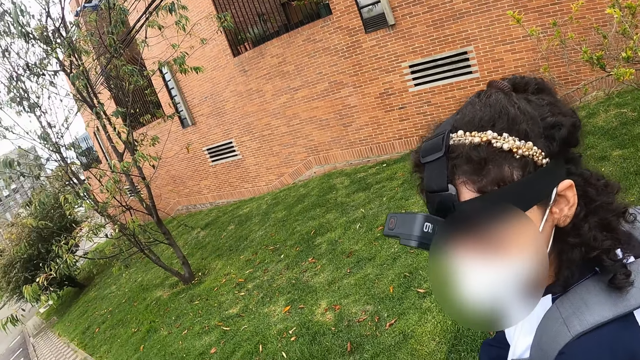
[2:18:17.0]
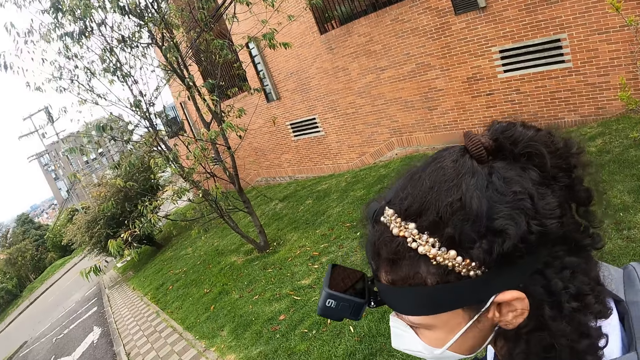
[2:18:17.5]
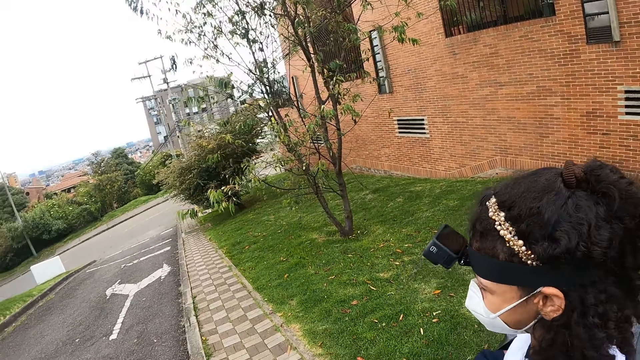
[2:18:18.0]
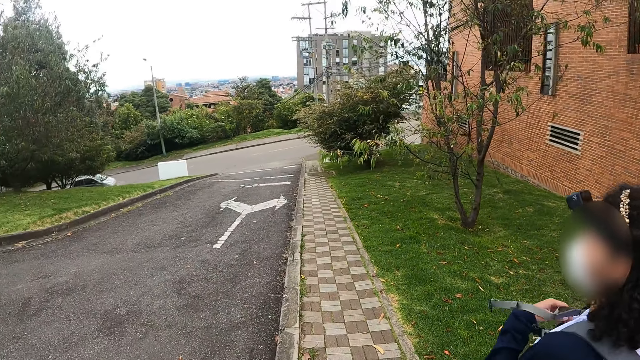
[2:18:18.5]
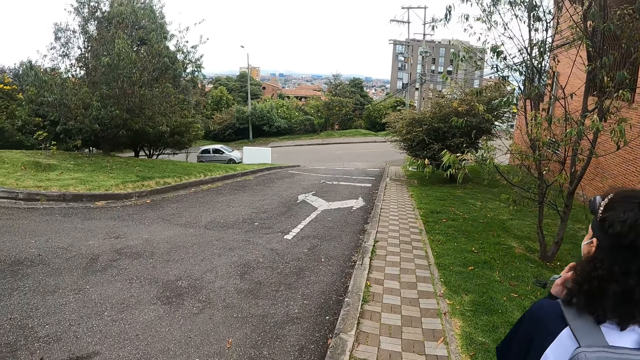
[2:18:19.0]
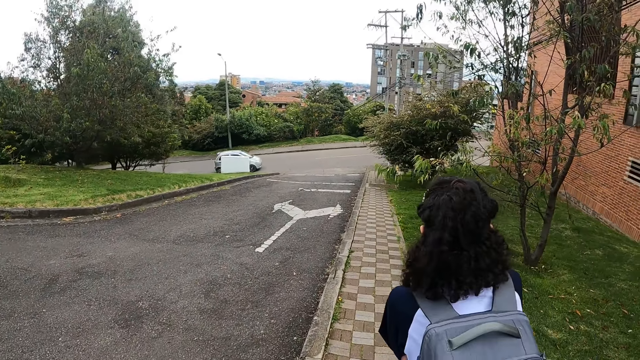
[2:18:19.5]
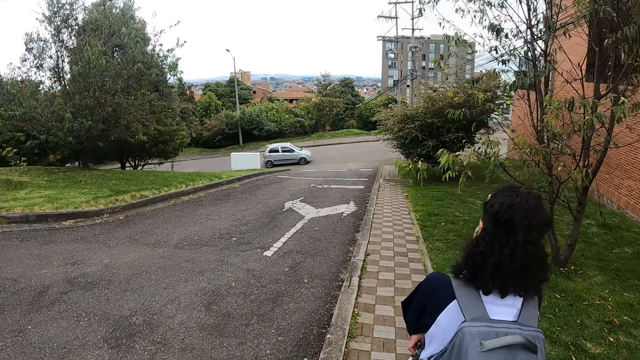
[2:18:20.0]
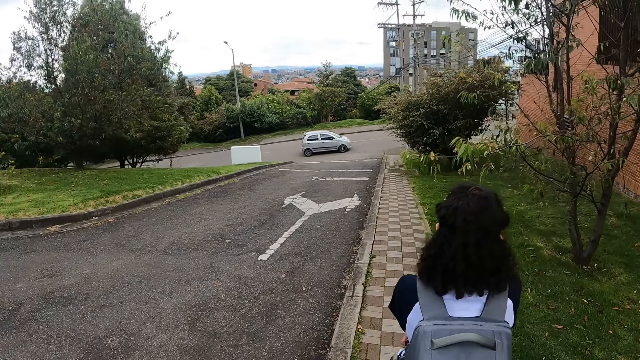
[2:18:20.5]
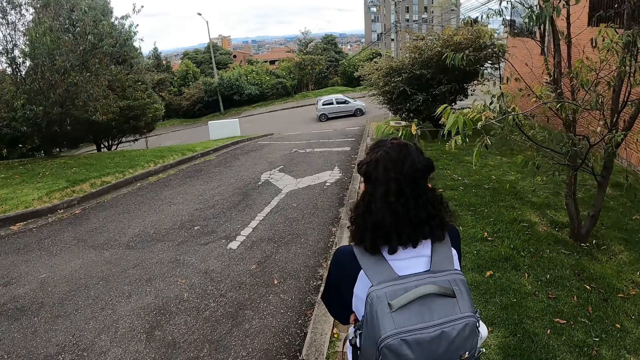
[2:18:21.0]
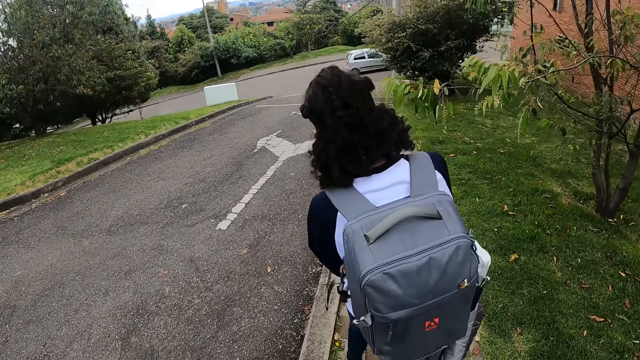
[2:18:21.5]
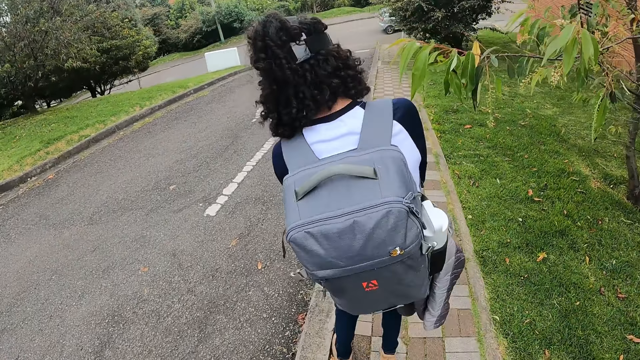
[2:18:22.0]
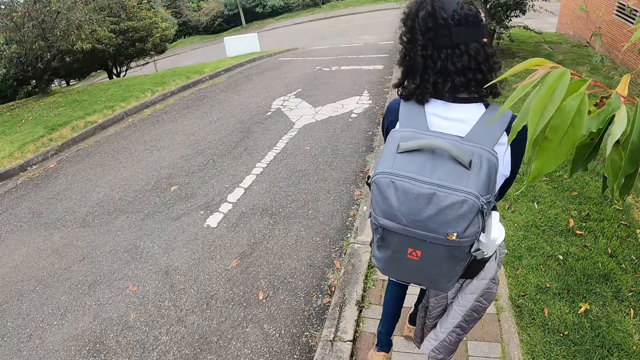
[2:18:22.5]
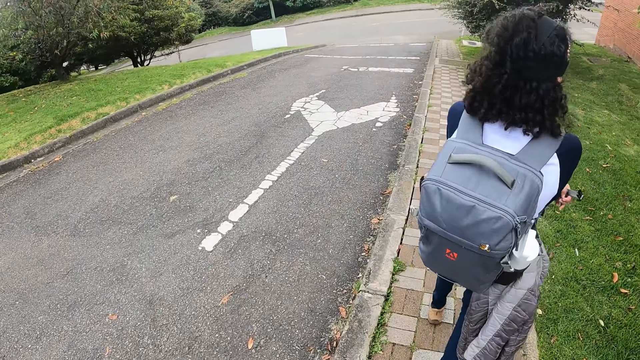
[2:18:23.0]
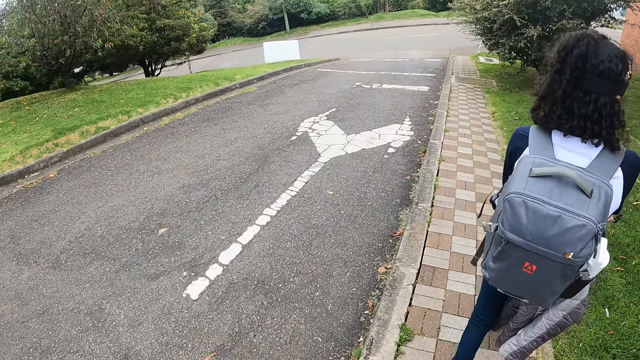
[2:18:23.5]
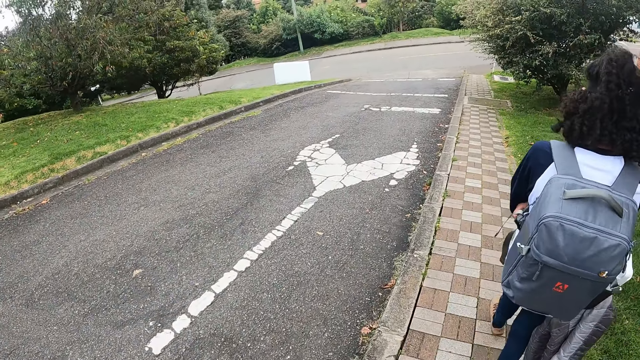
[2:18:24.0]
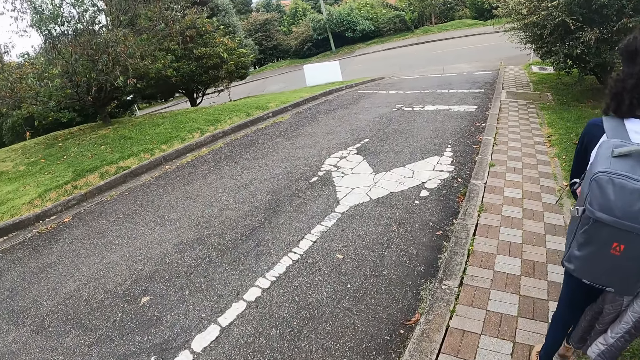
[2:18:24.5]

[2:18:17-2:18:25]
The camera wearer walks around the compound.

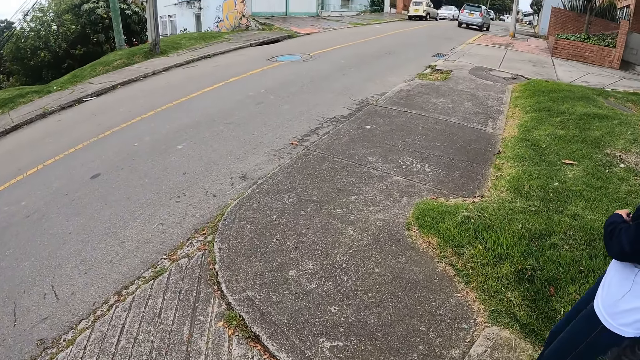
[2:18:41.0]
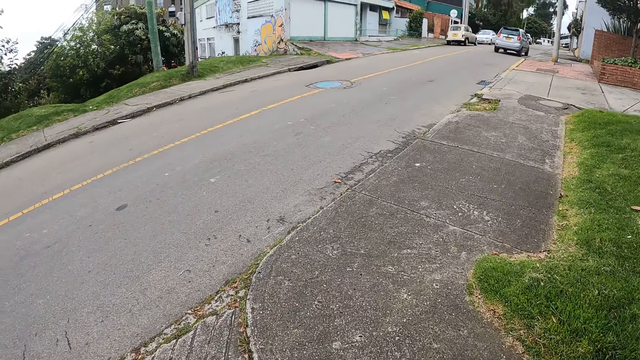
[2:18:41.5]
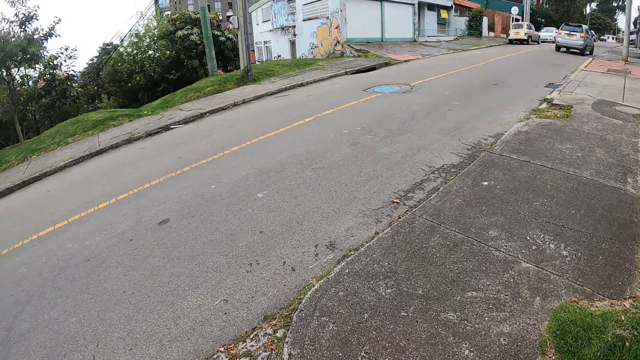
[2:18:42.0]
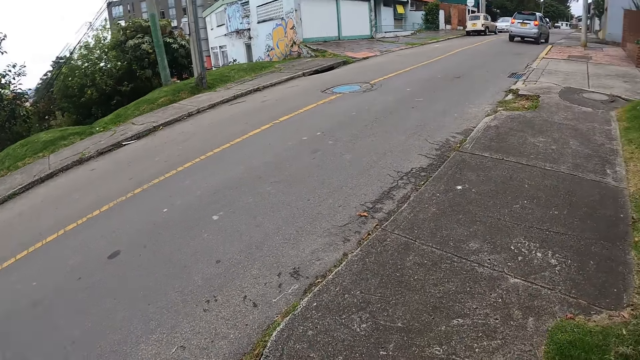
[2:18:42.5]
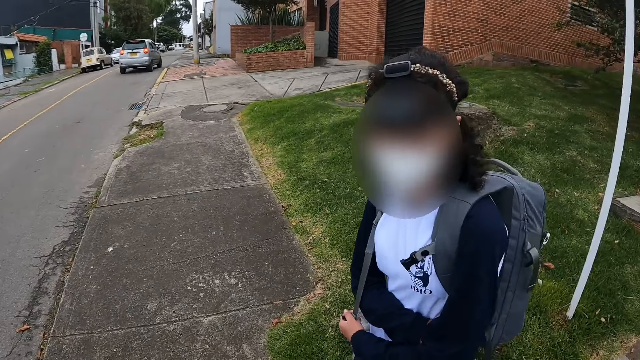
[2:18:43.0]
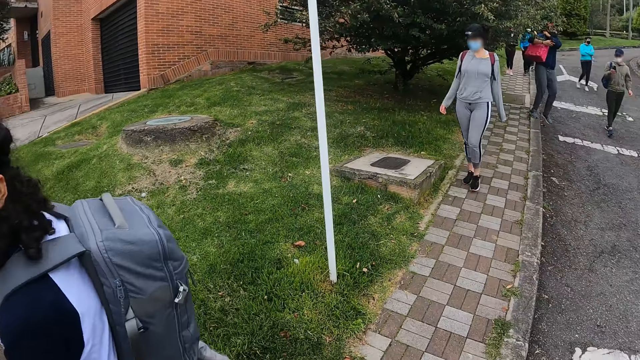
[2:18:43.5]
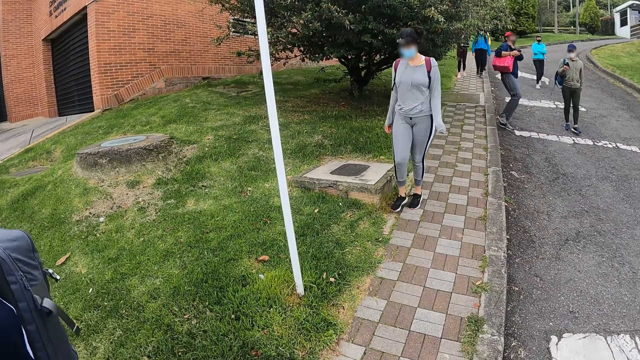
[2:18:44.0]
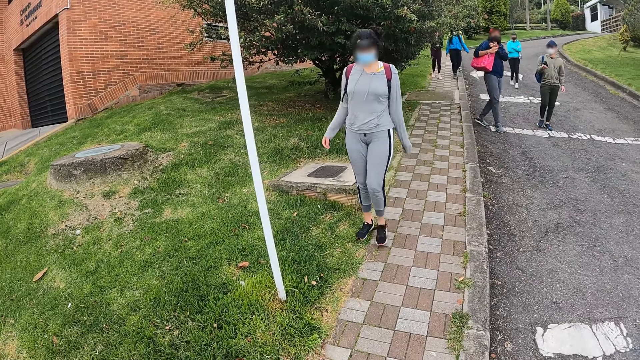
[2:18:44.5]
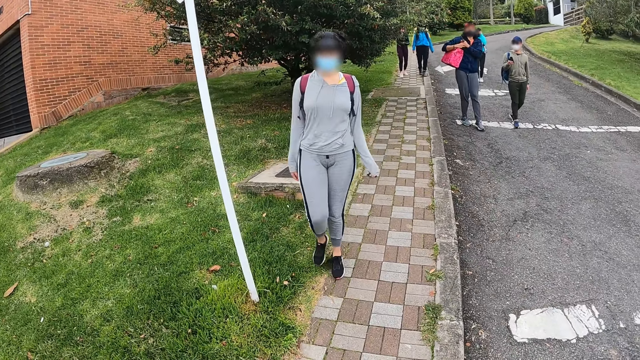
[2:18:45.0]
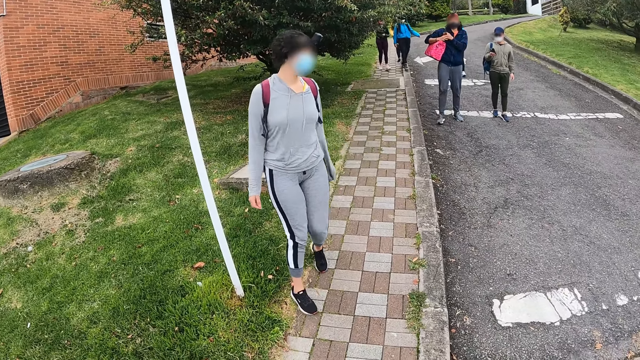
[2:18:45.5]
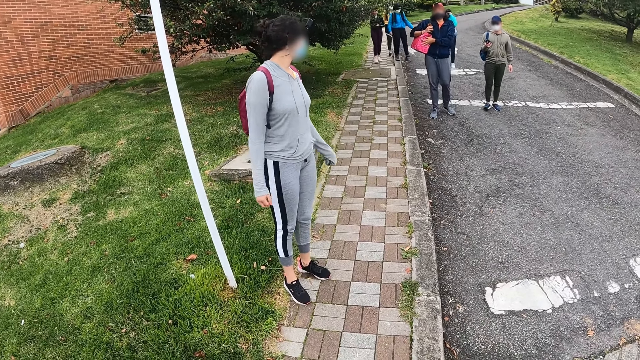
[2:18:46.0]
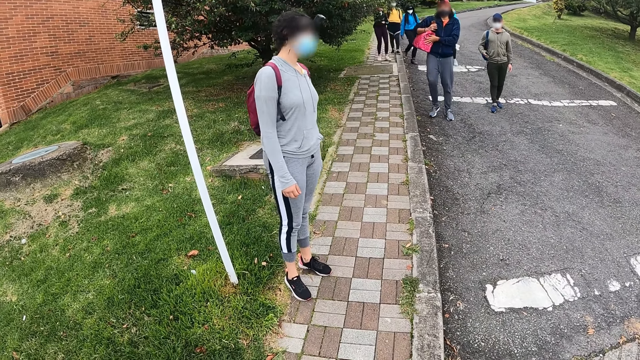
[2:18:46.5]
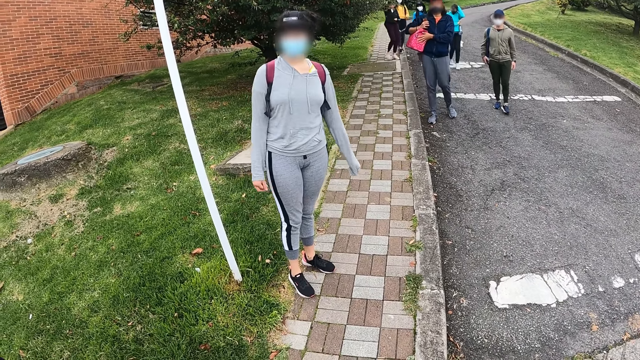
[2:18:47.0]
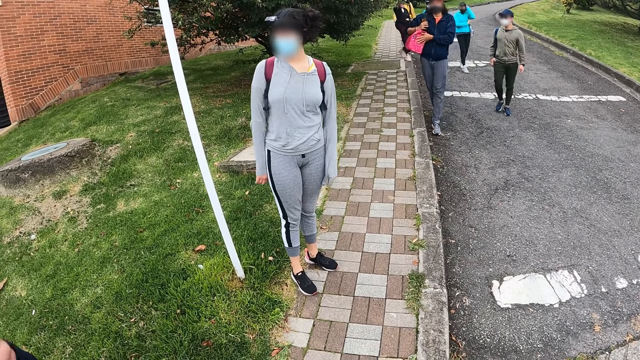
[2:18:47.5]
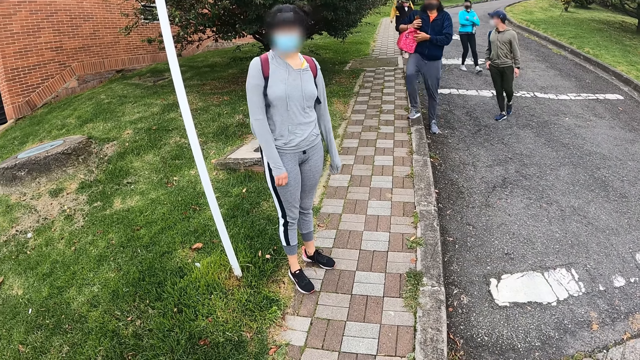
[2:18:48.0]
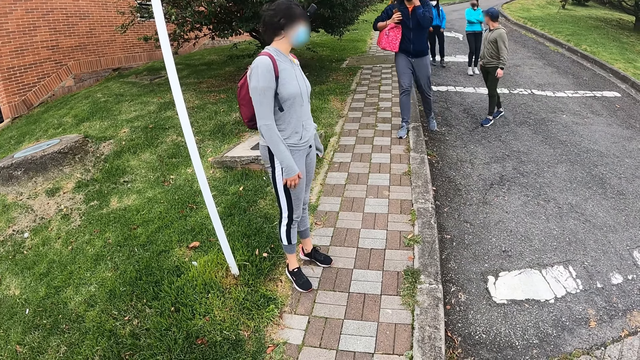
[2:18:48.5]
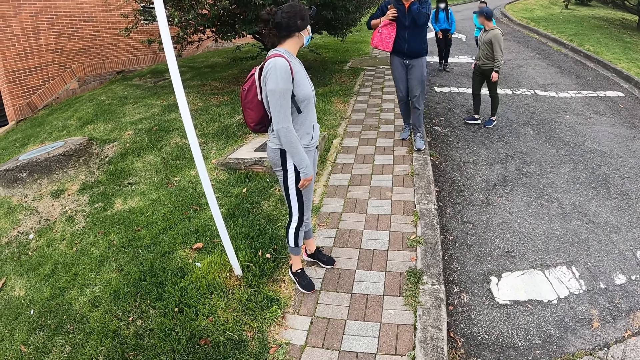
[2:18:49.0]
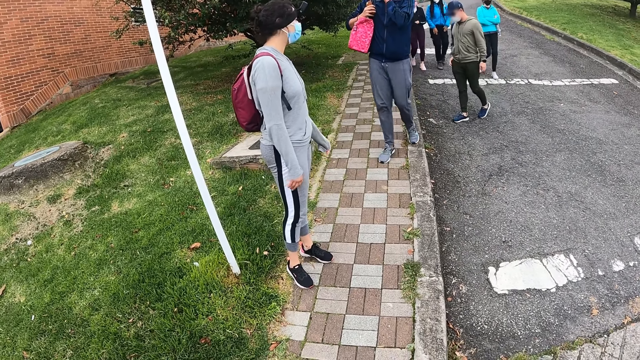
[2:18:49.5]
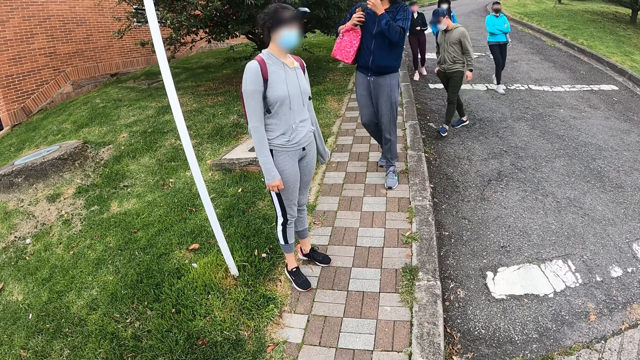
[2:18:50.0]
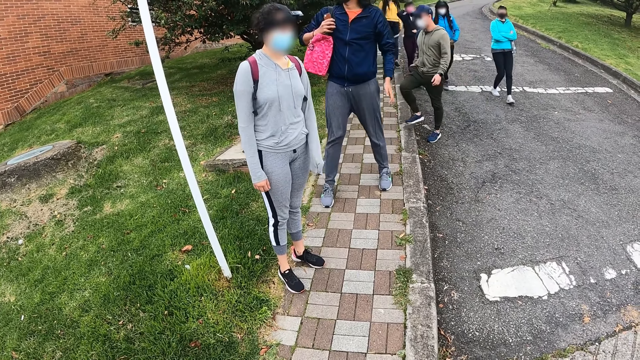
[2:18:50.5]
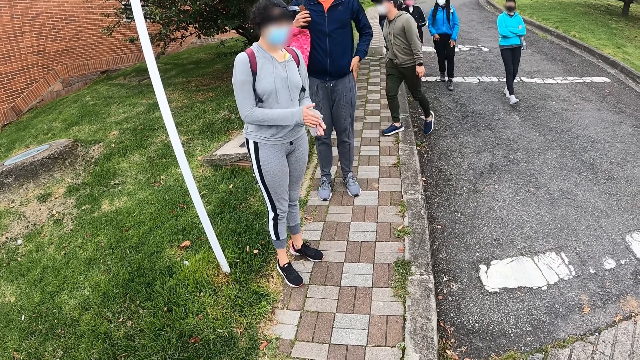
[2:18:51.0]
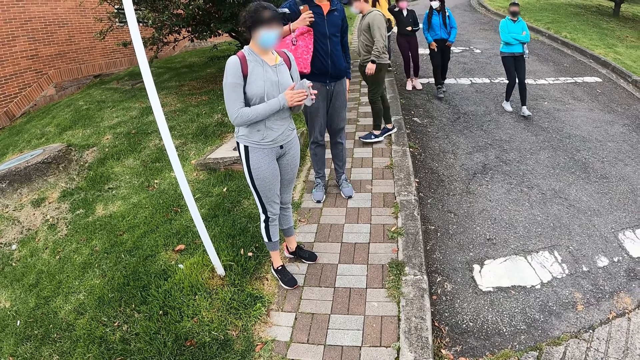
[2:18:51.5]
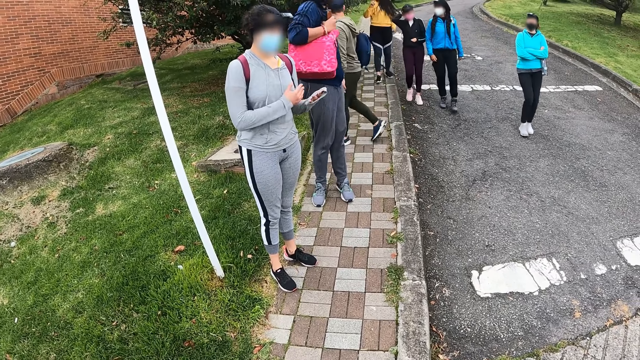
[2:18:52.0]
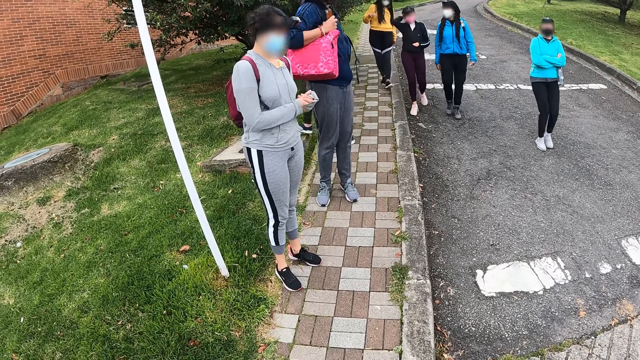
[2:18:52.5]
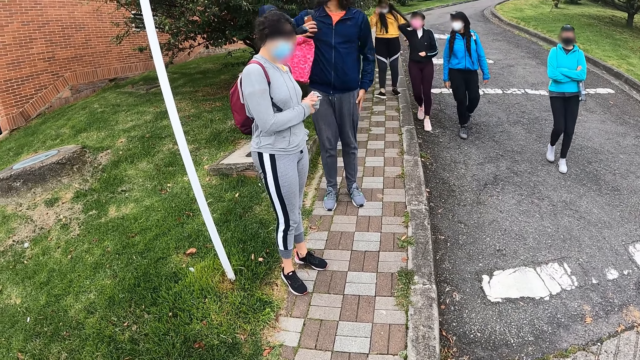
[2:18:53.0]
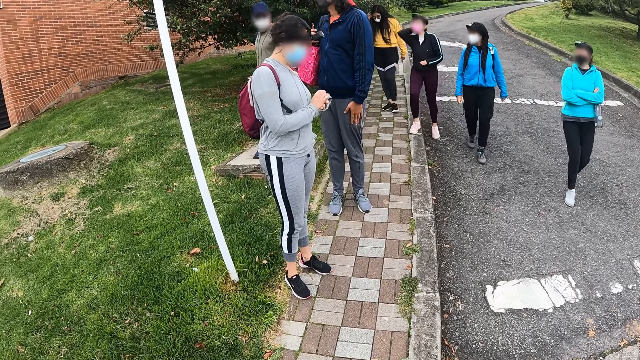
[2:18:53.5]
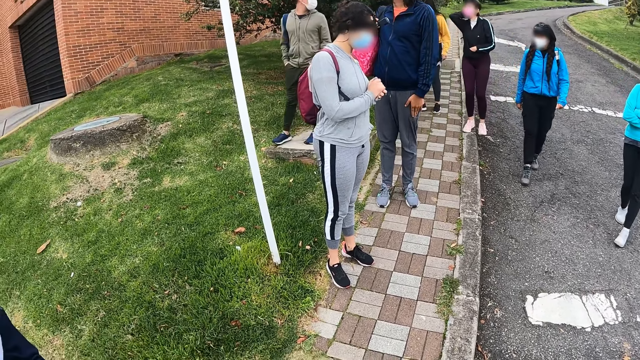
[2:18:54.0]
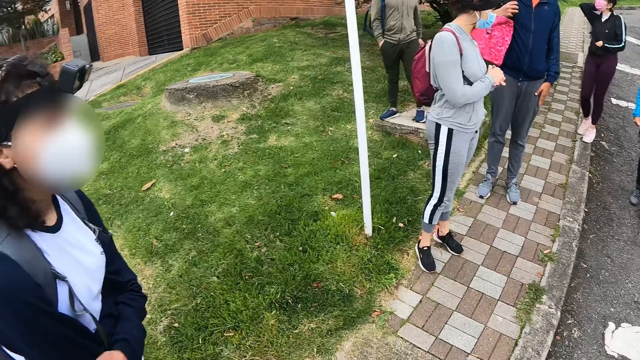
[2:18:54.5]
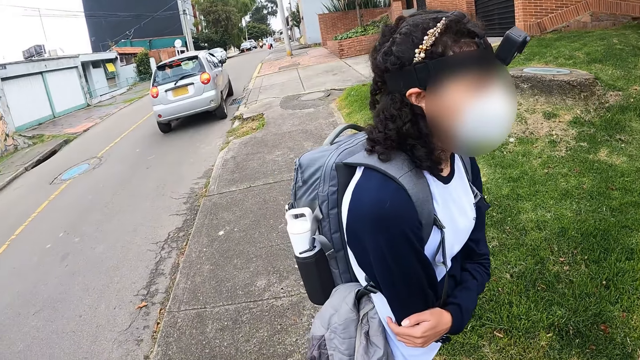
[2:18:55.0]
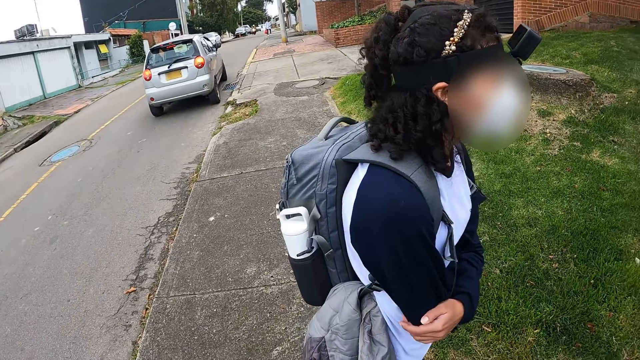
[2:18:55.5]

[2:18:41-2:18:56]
The camera wearer looks around the compound. They stare at other people. A man places his left hand on the bag in his right hand. The man places his left hand on his leg. A woman rubs both hands. Another woman moves her hair with her right hand. The camera wearer looks around the compound.
